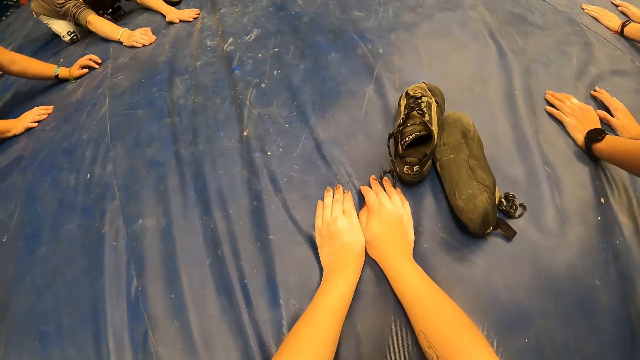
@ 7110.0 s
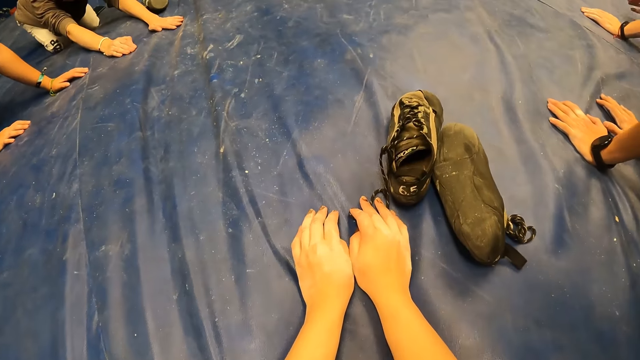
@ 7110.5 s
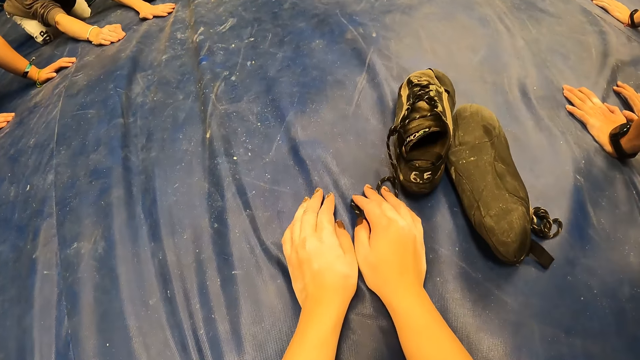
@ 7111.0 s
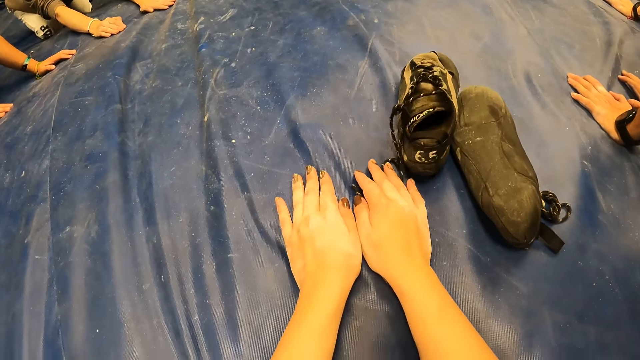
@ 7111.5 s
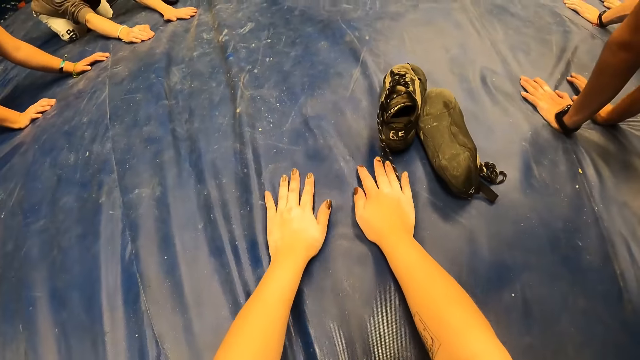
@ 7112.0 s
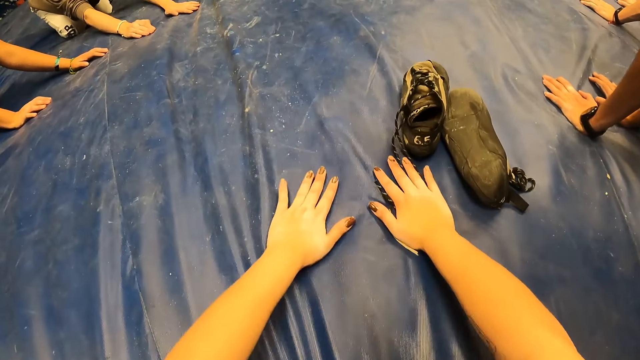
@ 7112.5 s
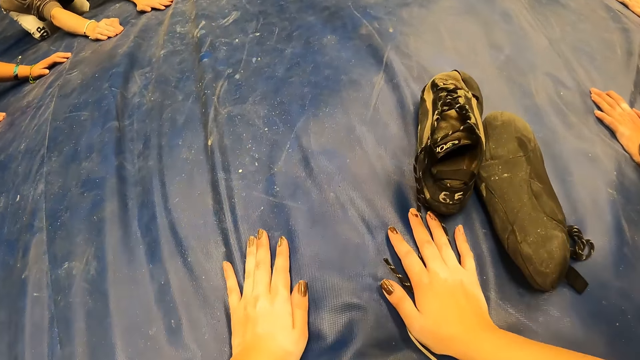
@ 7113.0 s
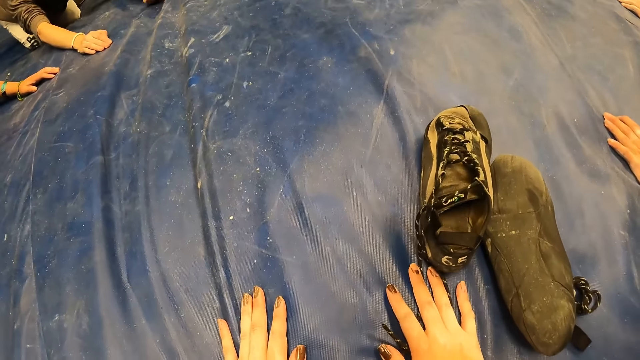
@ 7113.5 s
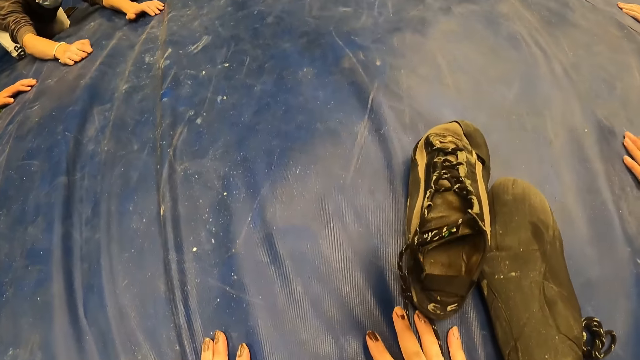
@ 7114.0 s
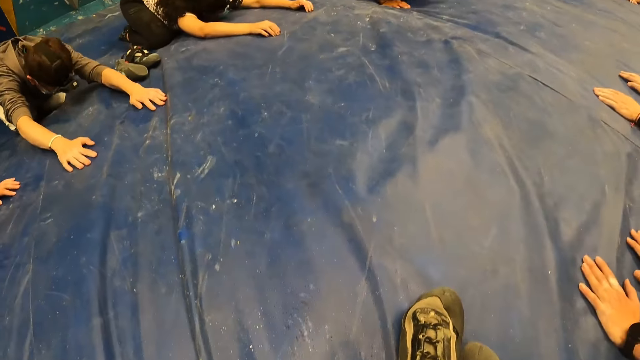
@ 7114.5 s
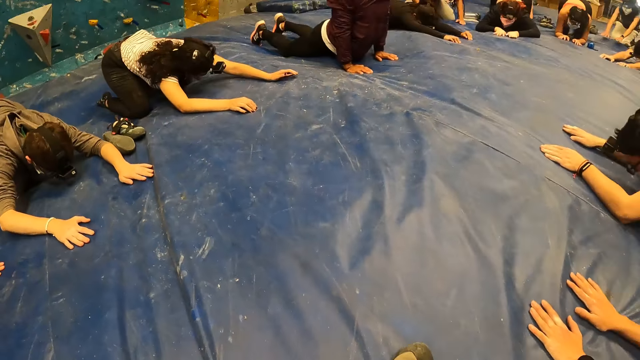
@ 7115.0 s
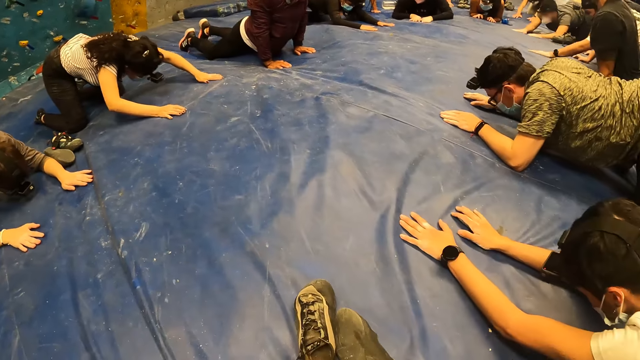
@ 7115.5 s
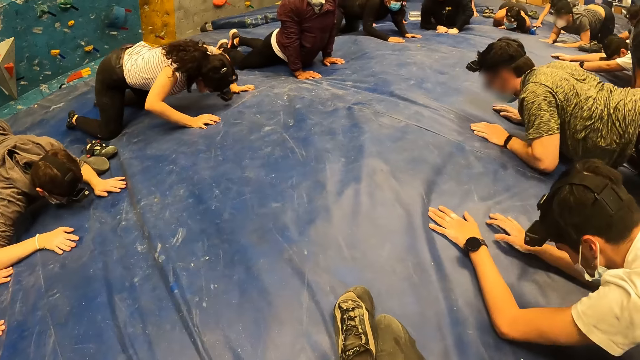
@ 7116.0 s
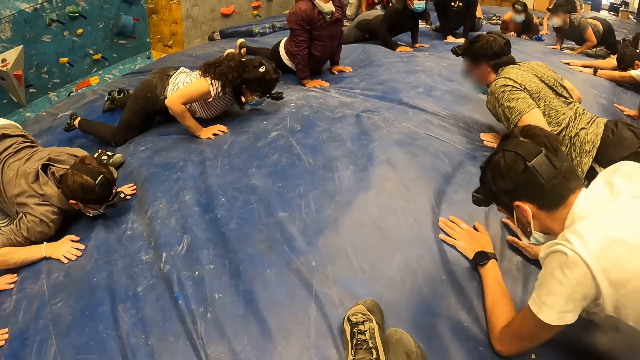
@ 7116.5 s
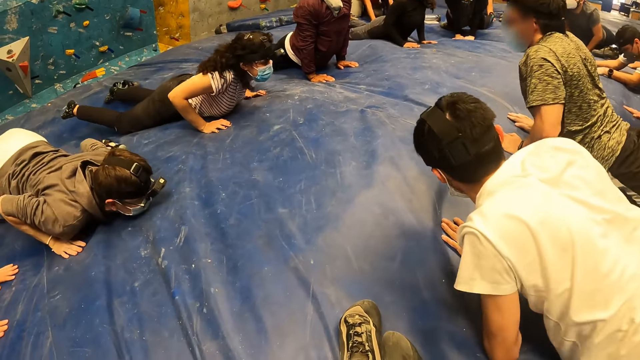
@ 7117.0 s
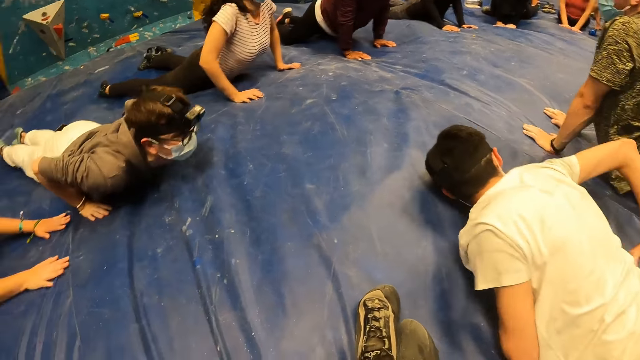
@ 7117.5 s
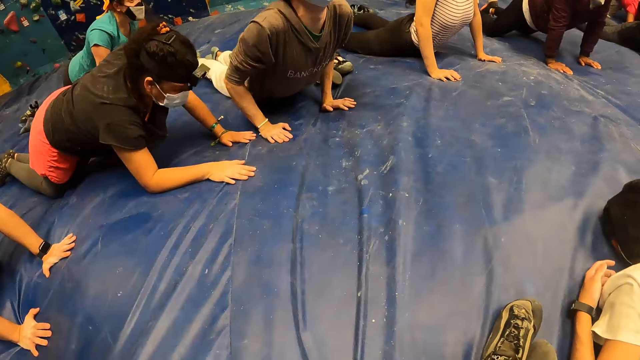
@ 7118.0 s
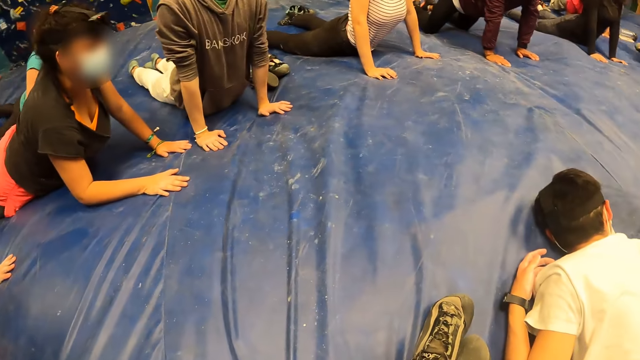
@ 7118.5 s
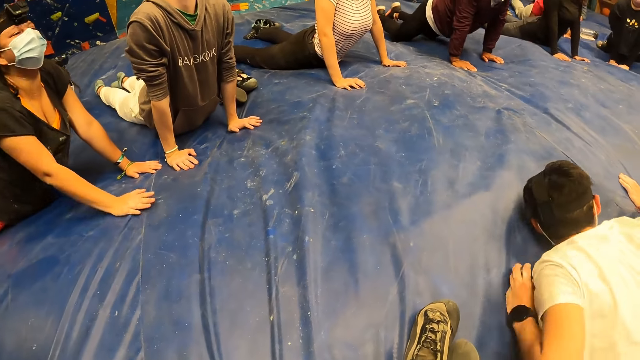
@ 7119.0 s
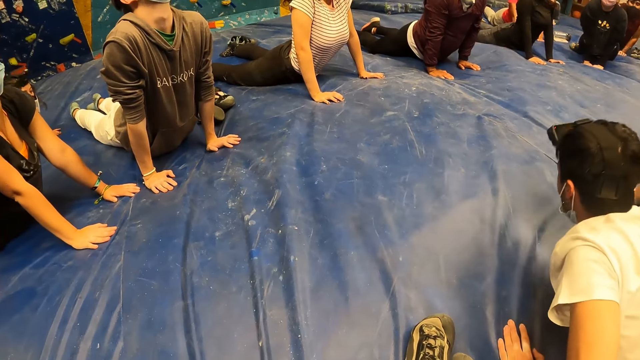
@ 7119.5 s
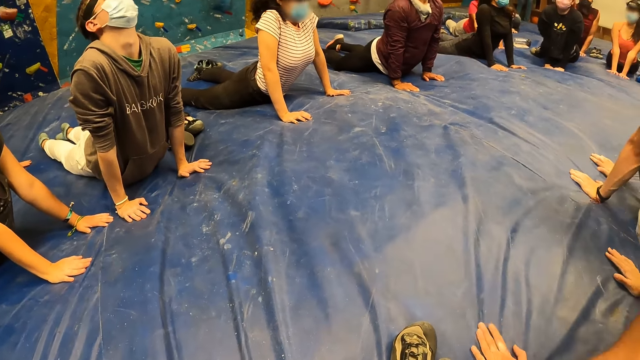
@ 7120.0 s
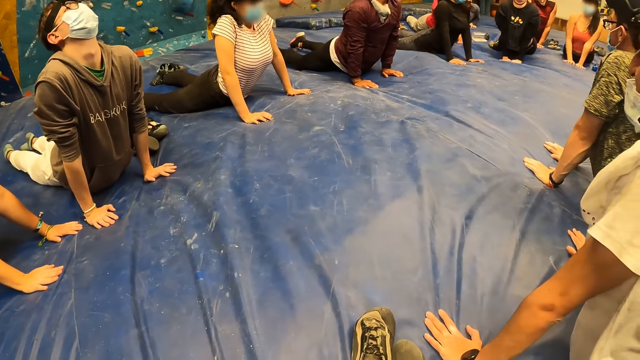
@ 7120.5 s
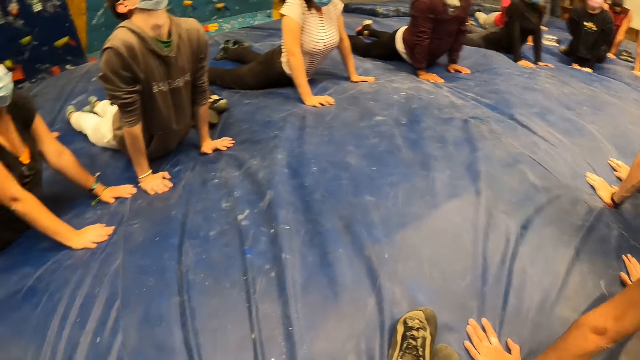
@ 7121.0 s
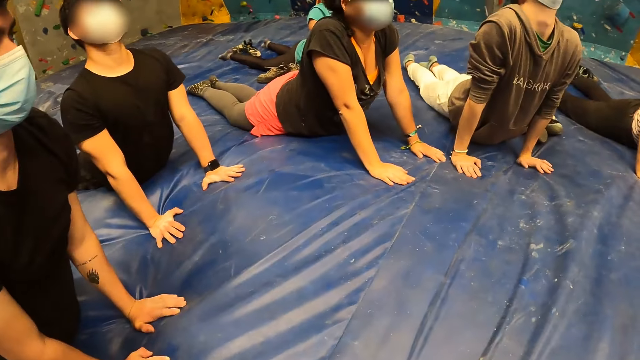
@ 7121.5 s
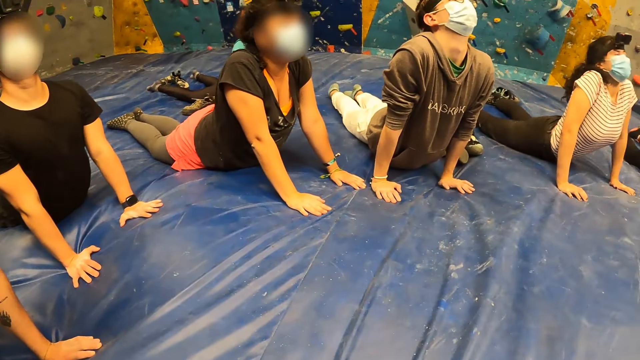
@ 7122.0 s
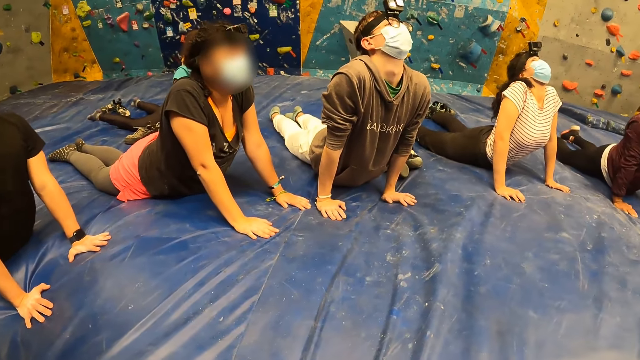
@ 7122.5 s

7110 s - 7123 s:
The camera wearer adjusts her palms on the ground. She looks around.

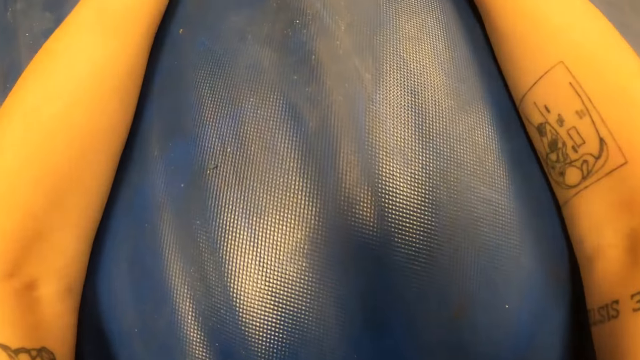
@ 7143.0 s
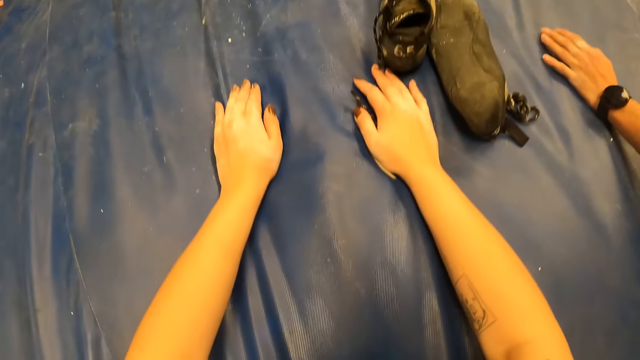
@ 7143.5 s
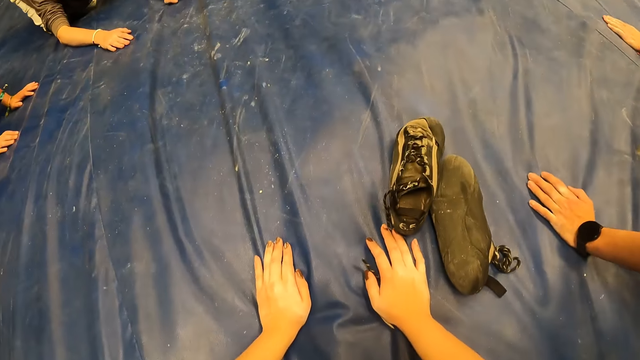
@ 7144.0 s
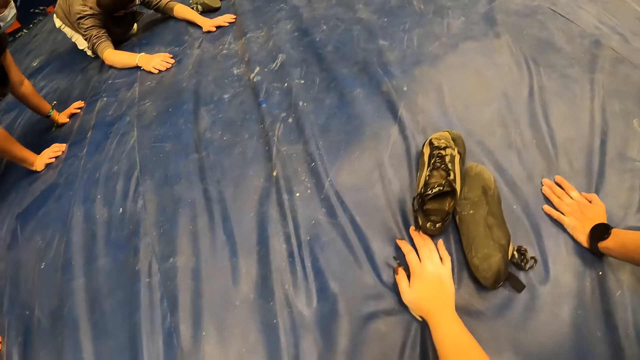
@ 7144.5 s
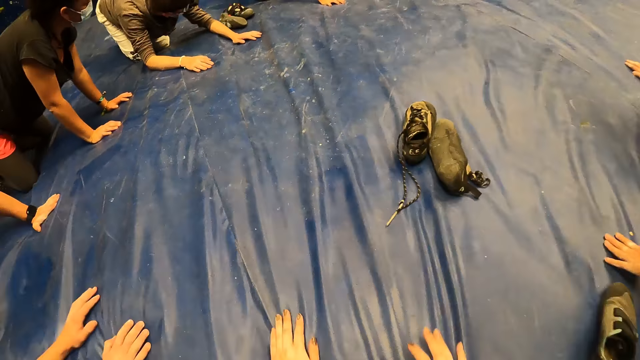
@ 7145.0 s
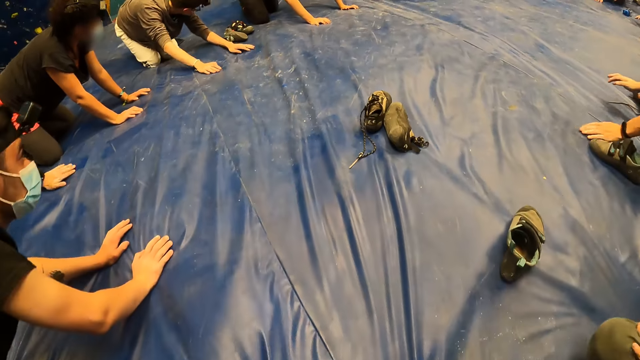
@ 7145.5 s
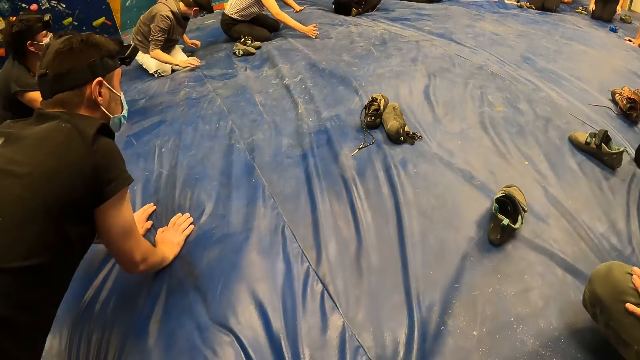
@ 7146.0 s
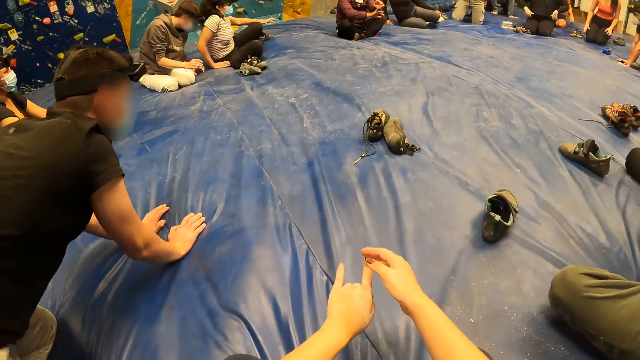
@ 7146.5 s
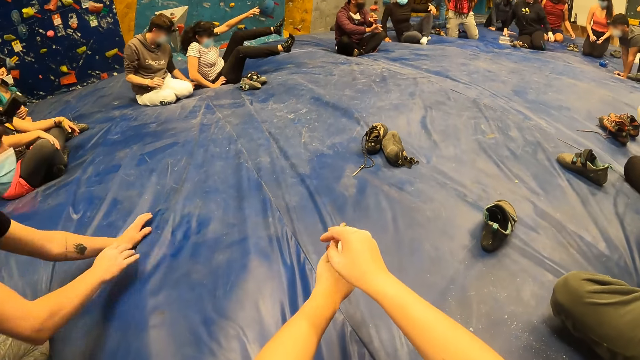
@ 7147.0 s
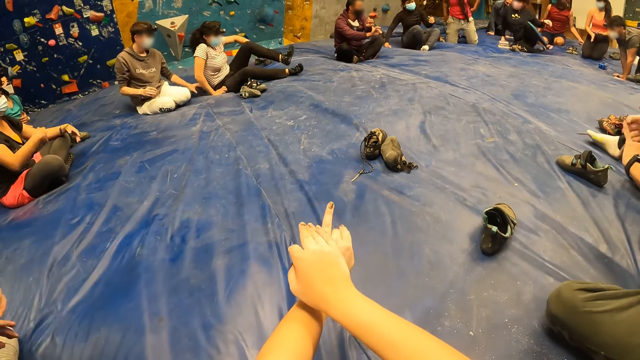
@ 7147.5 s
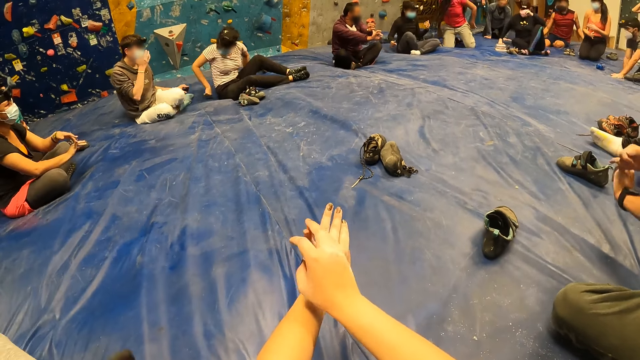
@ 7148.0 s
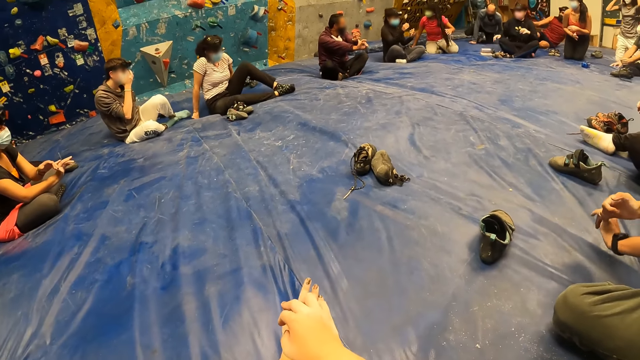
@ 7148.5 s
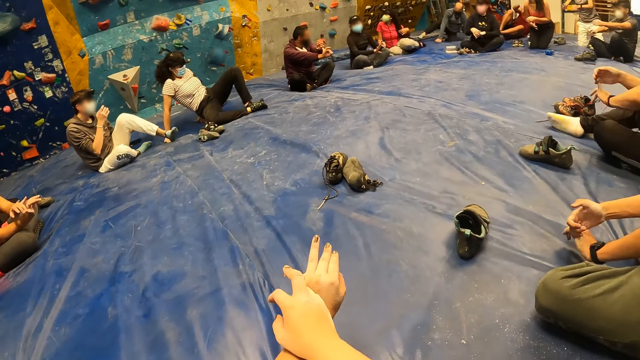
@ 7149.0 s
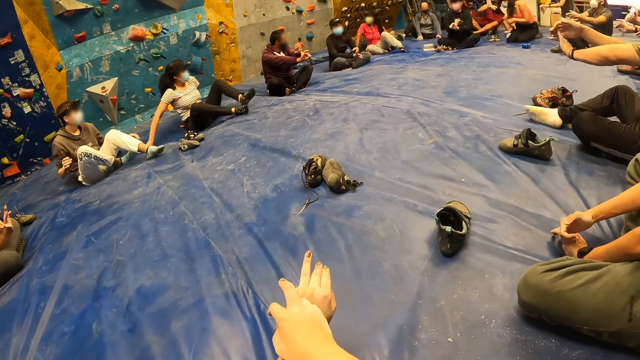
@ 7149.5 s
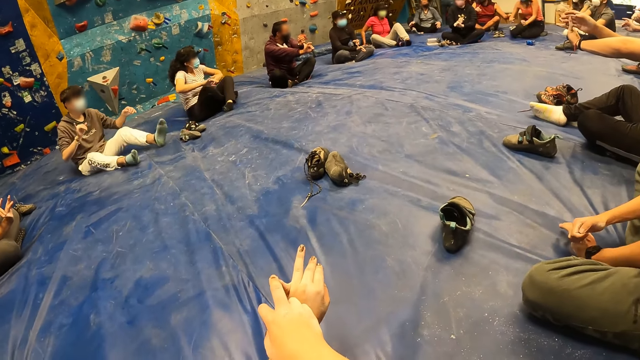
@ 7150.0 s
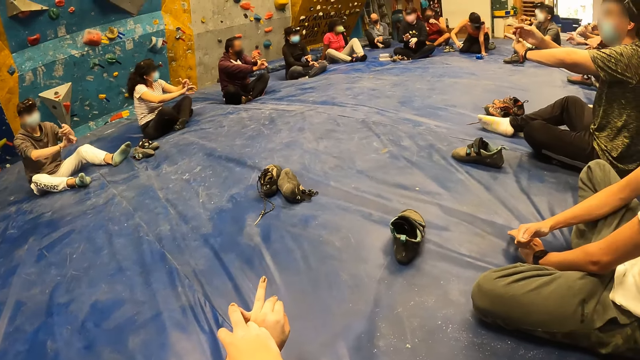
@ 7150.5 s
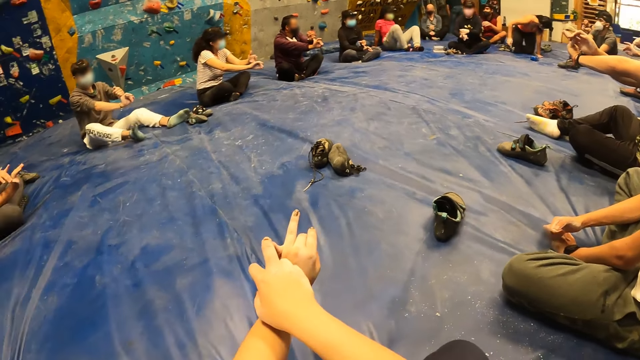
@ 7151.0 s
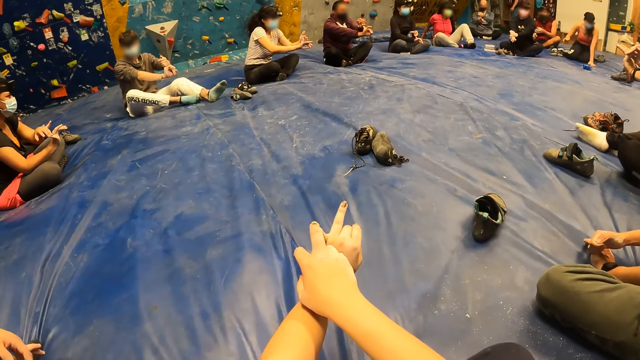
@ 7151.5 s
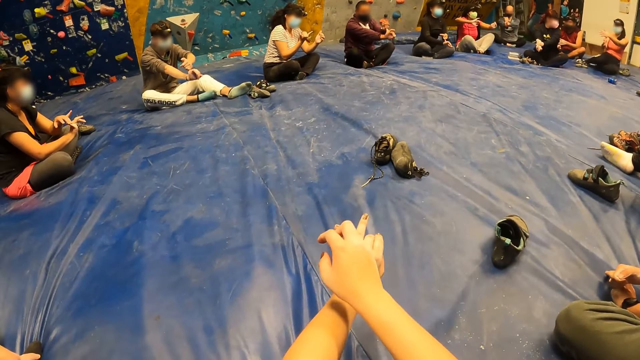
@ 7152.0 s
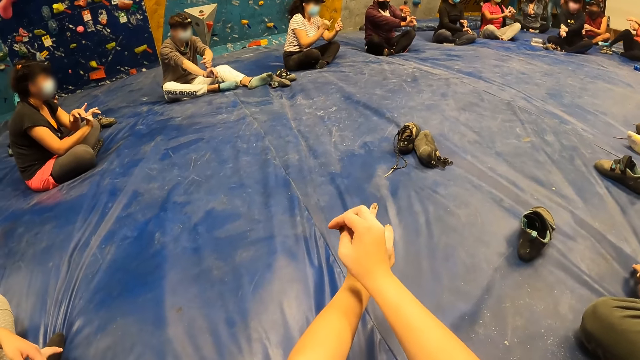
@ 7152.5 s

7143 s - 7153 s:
The camera wearer lifts her hands from the ground. She stretches her left little finger with her right hand. The instructor stretched his right little finger with his left hand.
